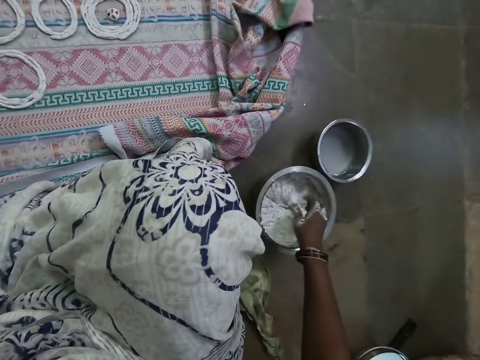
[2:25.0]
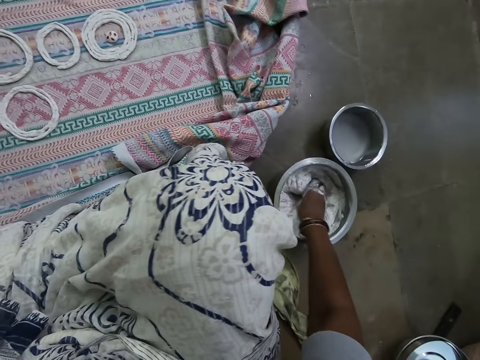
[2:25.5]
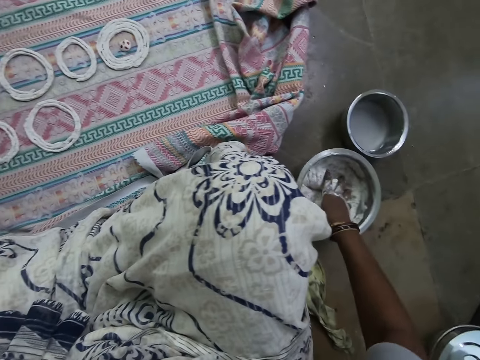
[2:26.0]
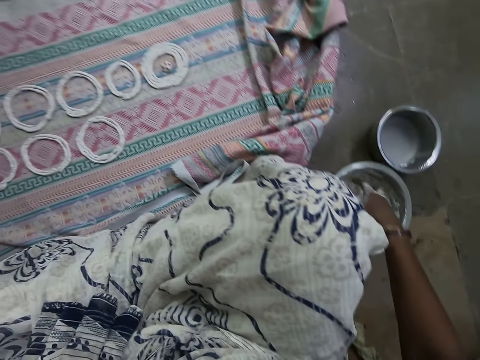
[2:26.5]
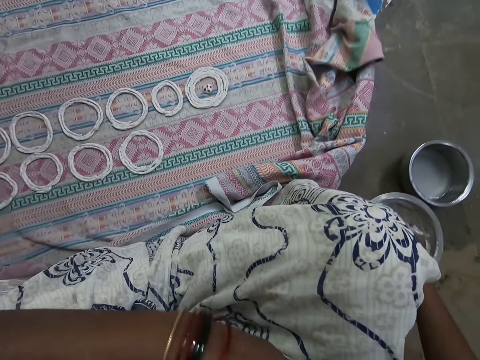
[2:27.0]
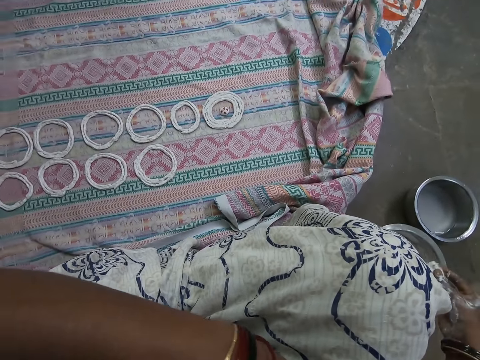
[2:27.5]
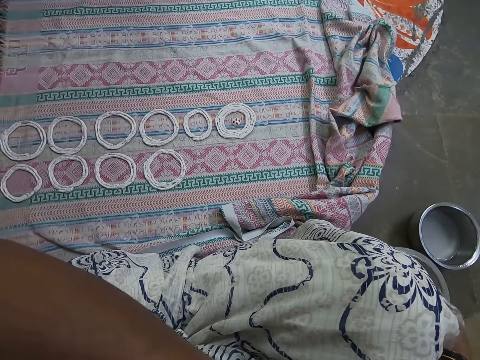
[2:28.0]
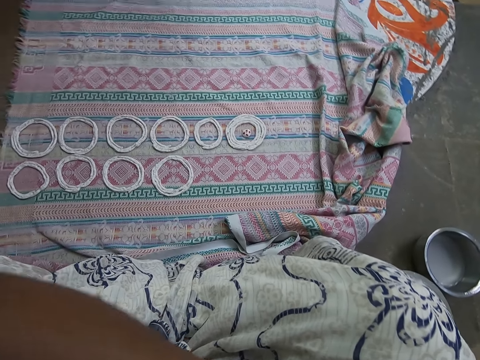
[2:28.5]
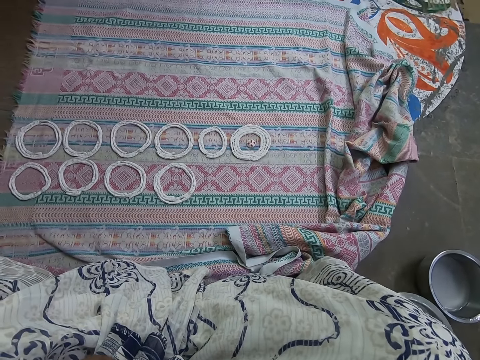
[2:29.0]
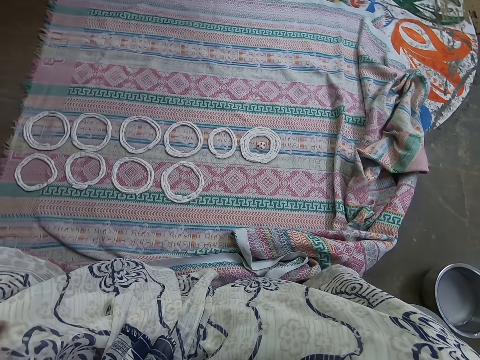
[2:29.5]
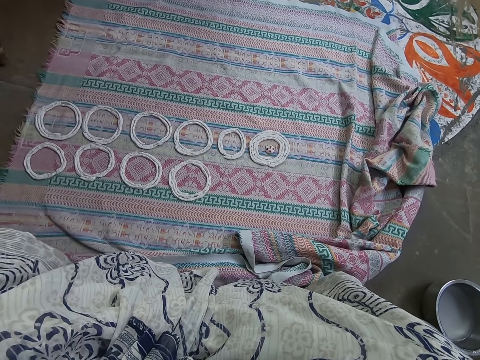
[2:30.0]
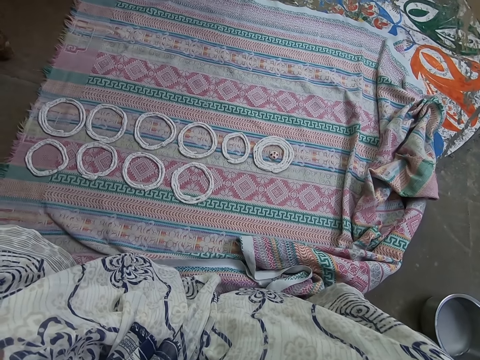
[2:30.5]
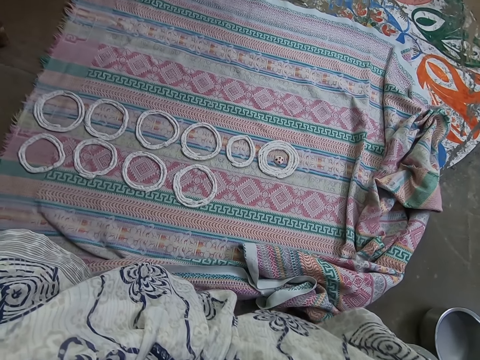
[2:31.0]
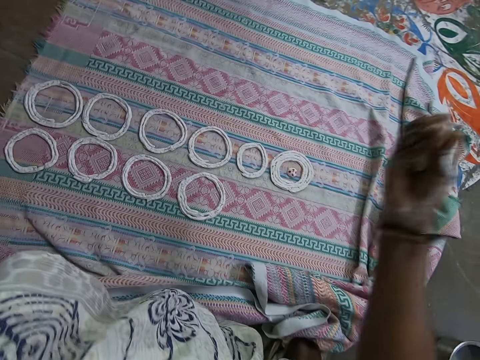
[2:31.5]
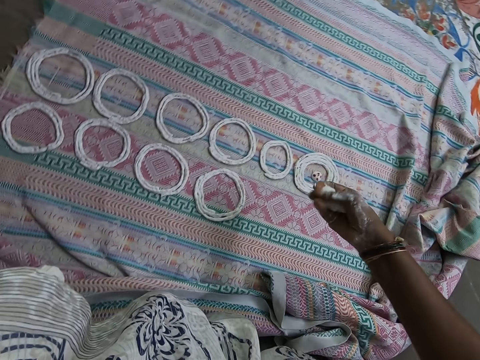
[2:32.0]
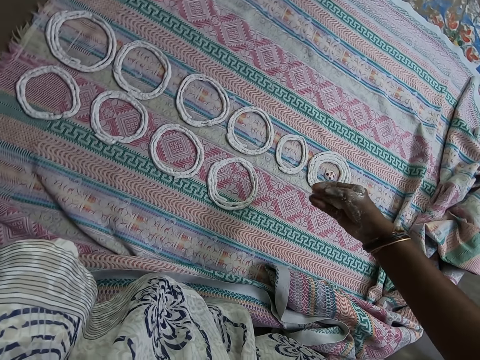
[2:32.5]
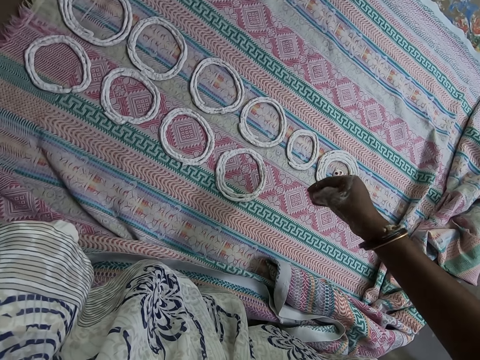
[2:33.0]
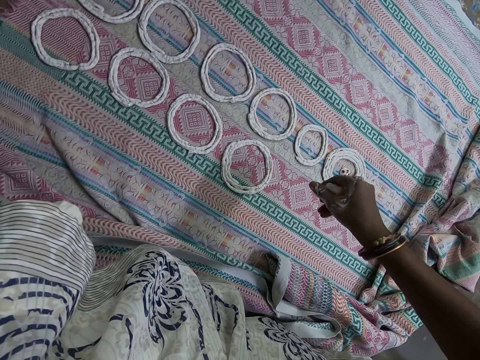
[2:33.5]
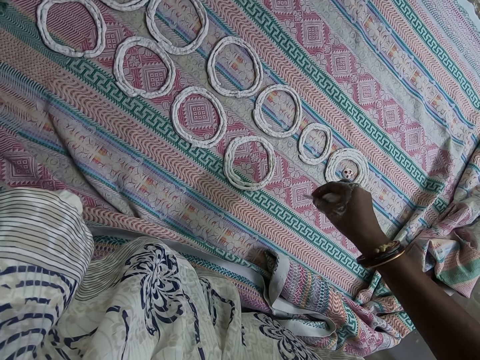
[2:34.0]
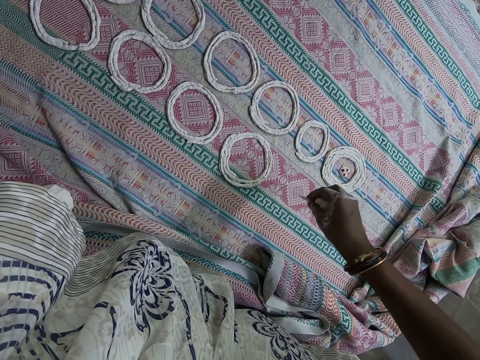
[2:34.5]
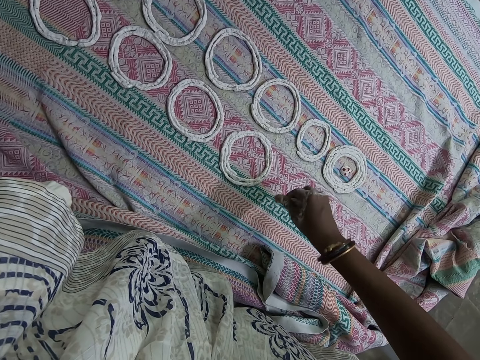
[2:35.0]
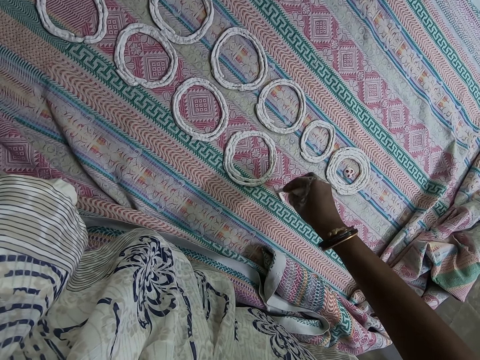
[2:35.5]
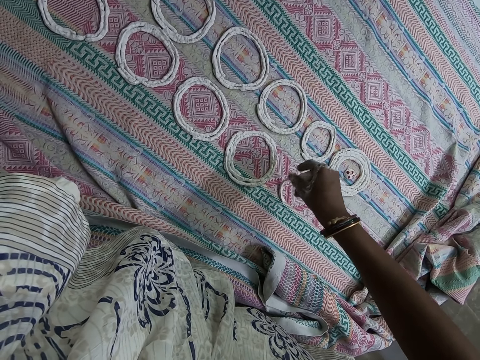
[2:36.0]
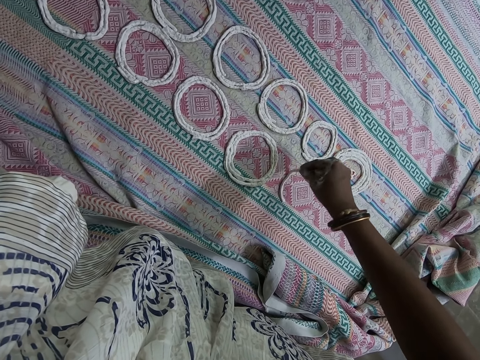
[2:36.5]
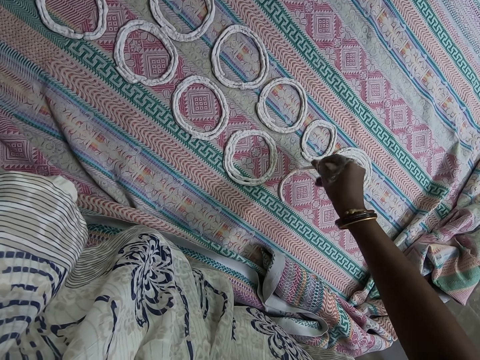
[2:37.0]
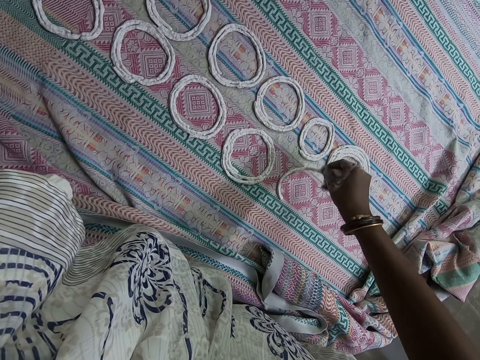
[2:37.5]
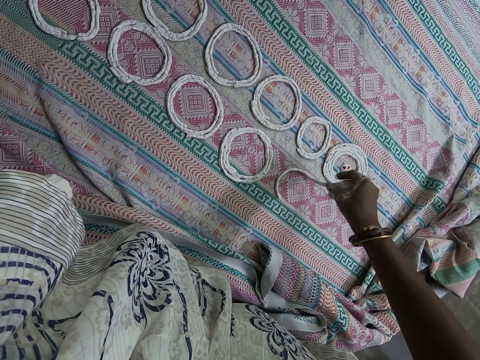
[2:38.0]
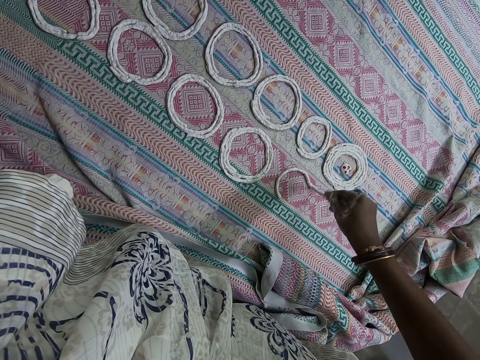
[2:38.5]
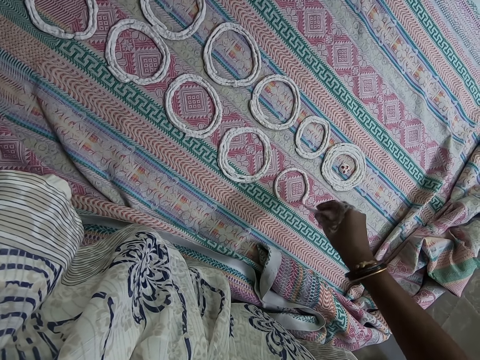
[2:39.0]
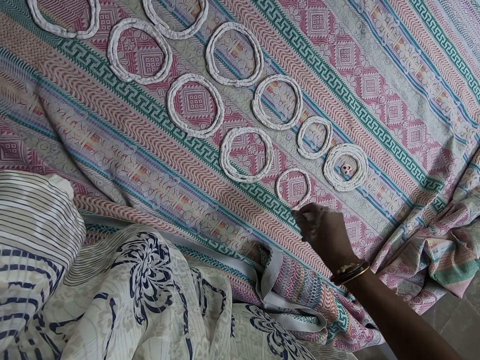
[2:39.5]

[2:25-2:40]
The camera wearer scoops dough from the stainless bowl with her right hand. She mixes something with her hand. She rubs her face with her hand. She looks around. She twists something. She casts the dough in circular motions on the cloth with her right hand. She deposits something on the cloth.

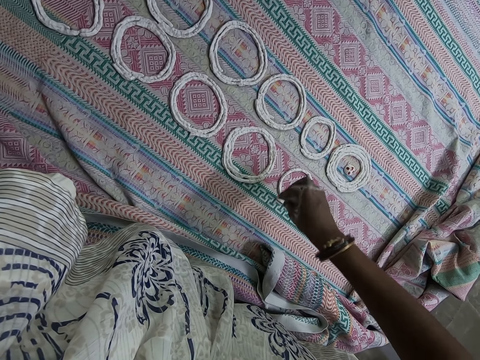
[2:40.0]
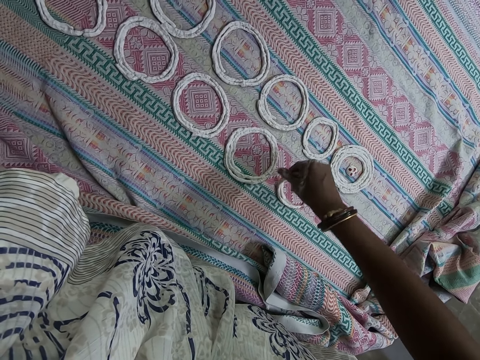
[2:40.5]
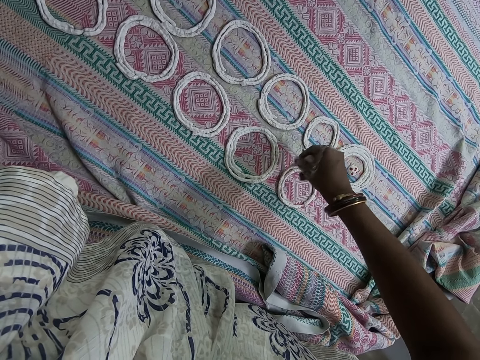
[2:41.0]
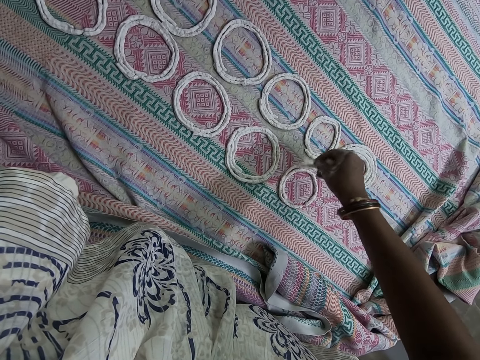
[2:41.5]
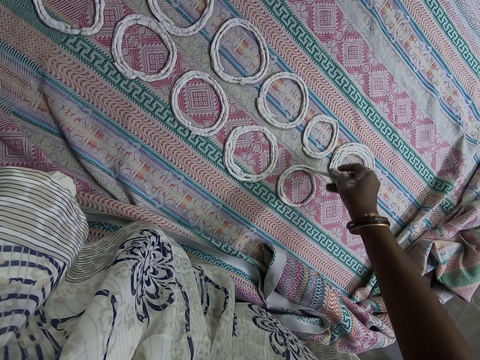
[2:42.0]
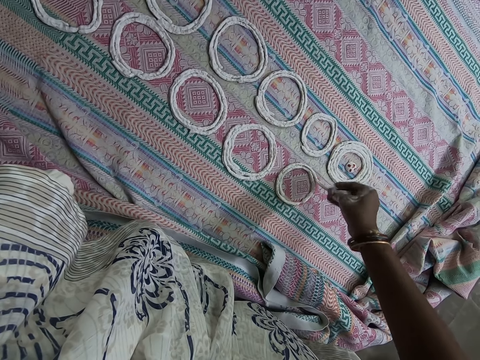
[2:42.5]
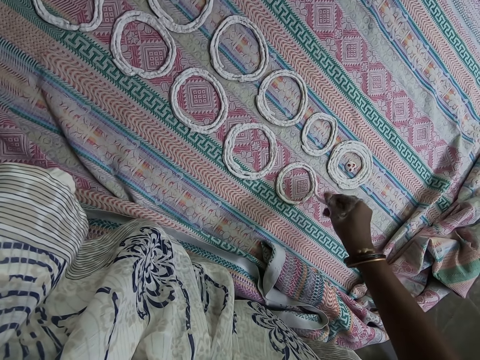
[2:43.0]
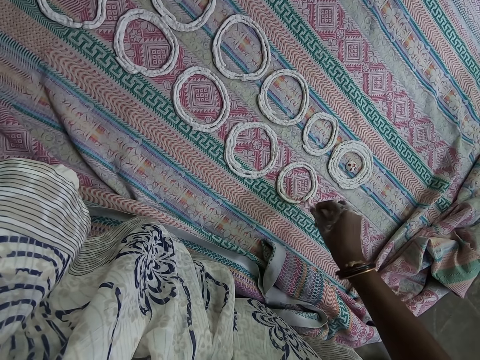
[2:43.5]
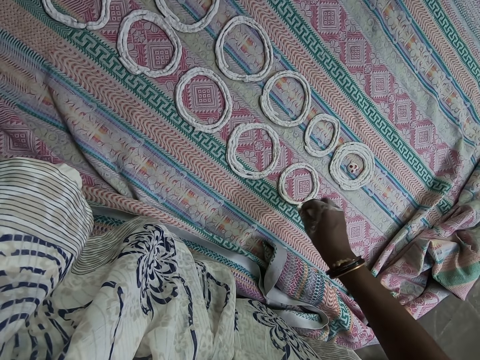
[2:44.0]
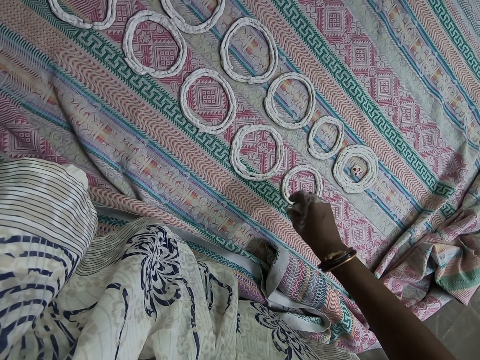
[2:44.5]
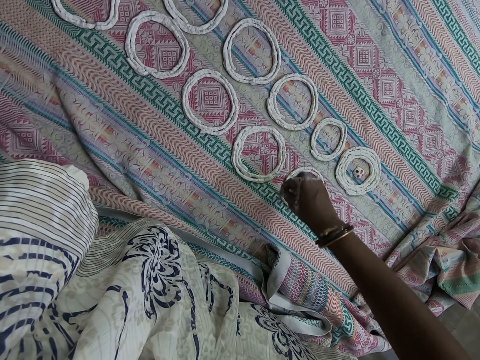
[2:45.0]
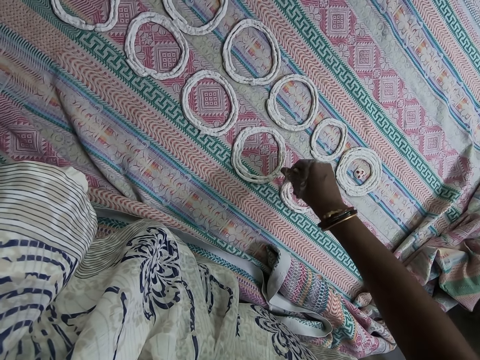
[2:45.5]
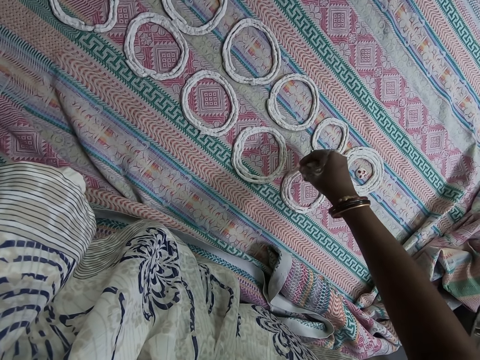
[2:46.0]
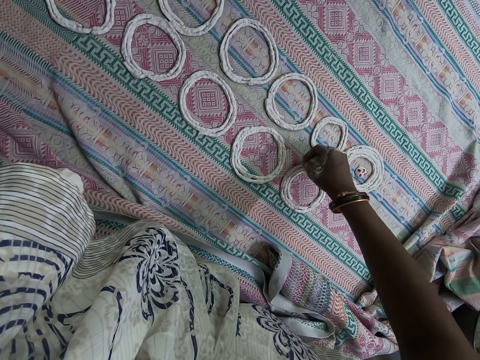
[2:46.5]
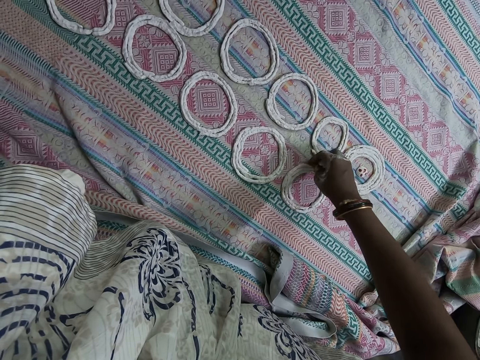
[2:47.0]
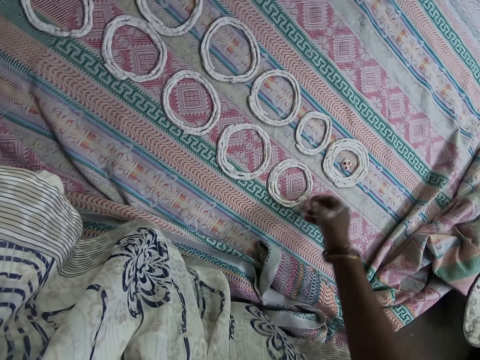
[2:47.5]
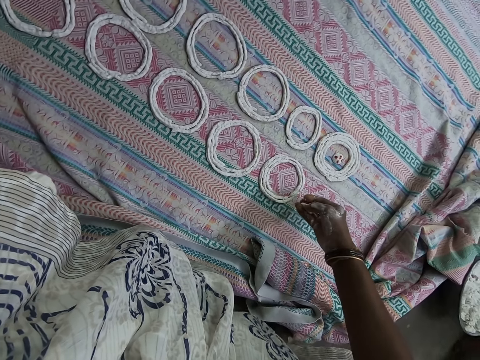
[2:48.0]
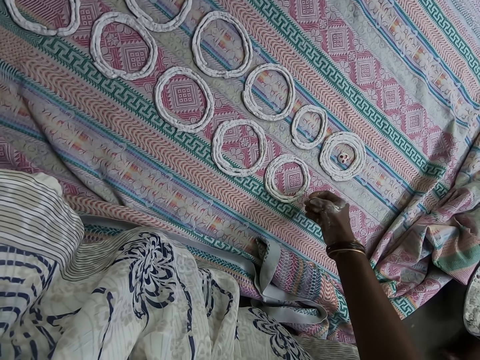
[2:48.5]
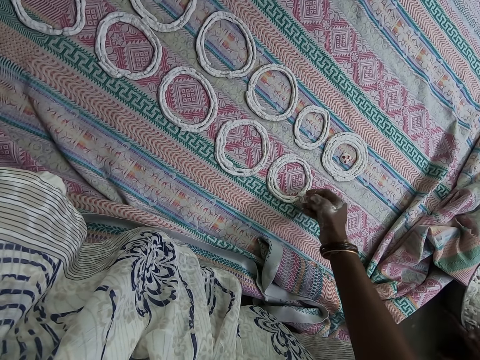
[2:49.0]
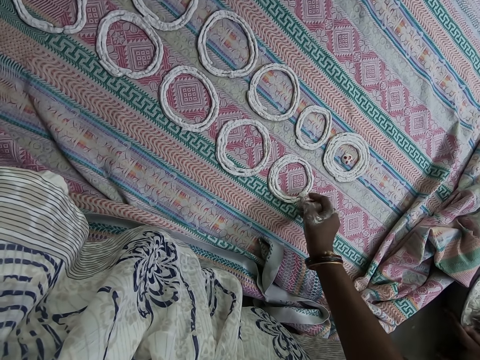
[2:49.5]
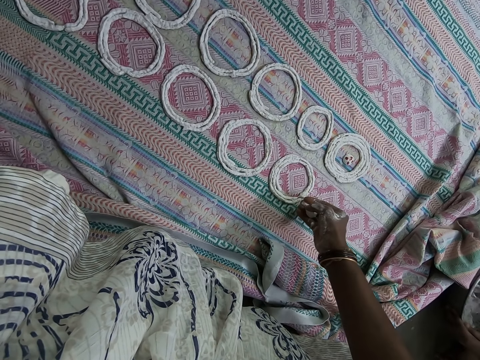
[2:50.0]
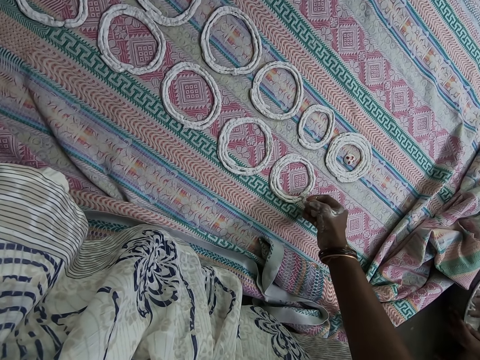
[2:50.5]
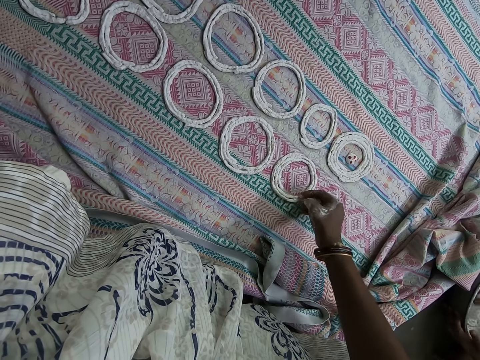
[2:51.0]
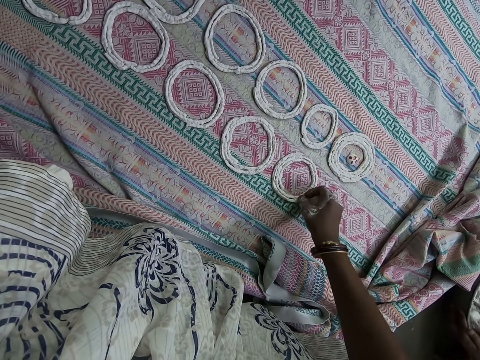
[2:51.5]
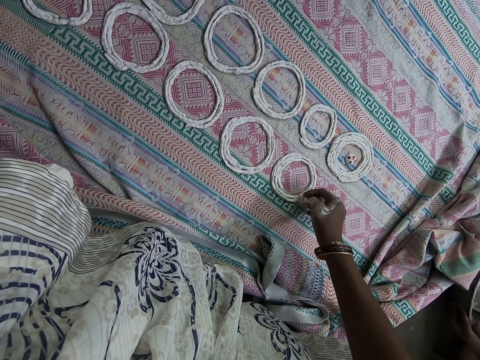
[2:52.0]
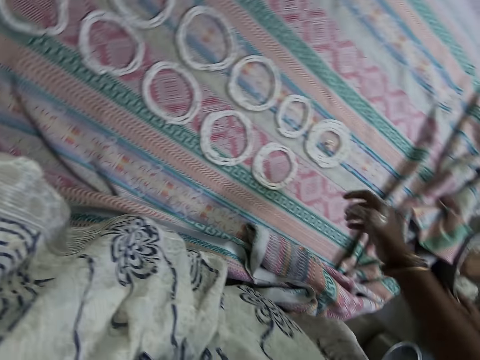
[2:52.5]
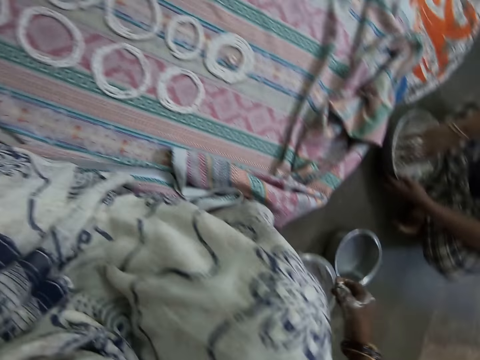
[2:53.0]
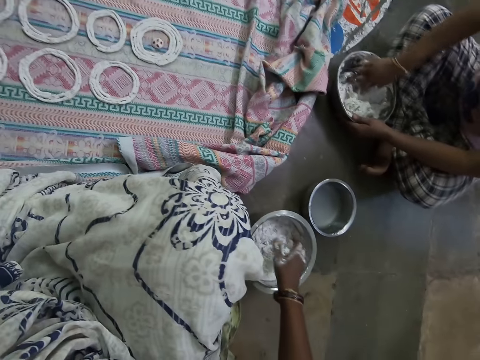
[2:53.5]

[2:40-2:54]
A woman mixes something in a pot. The camera wearer looks around. They deposit something on a piece of cloth. They move around.
